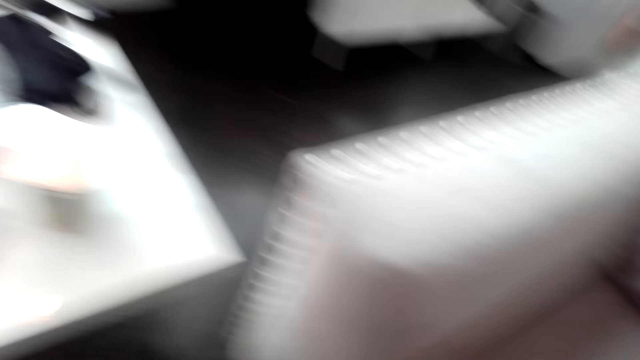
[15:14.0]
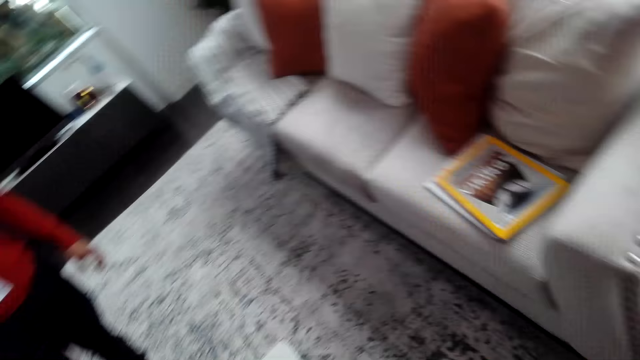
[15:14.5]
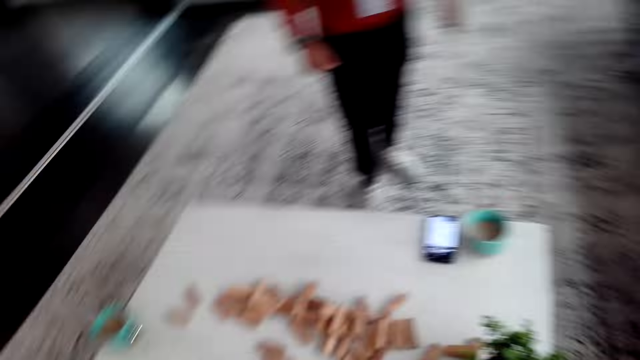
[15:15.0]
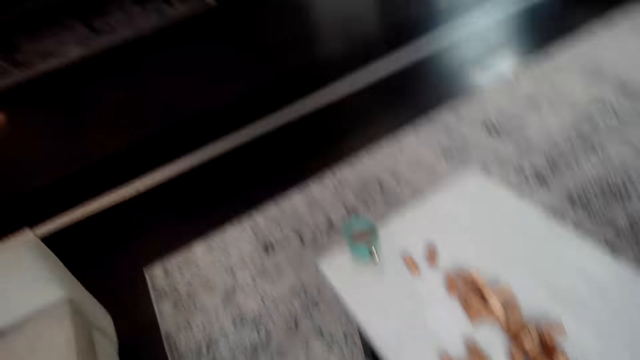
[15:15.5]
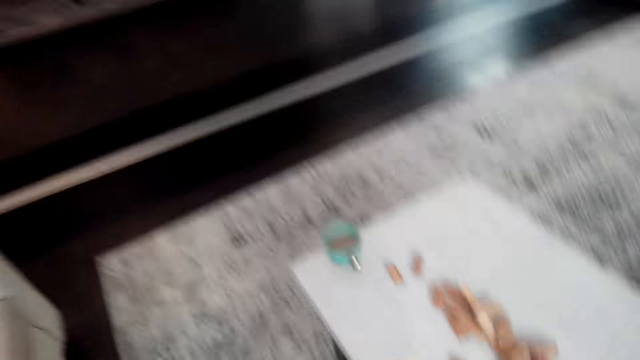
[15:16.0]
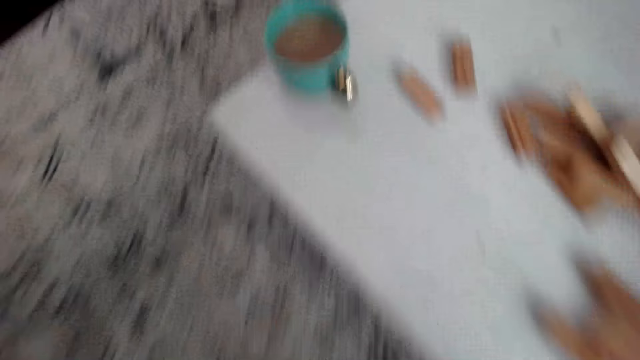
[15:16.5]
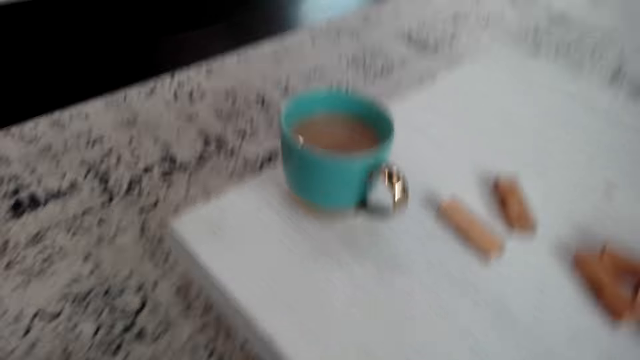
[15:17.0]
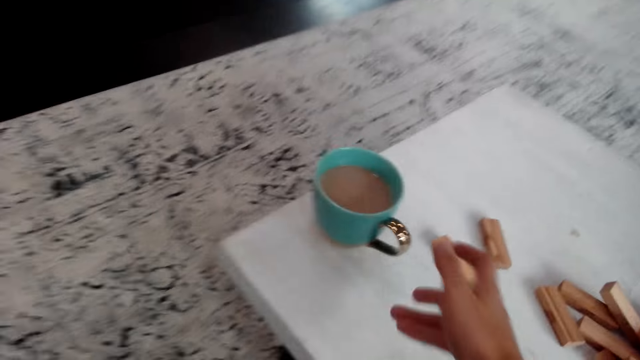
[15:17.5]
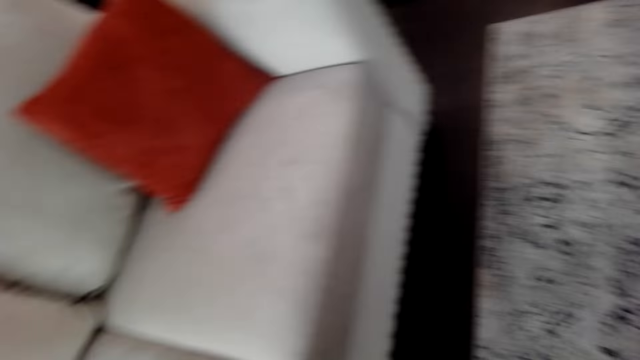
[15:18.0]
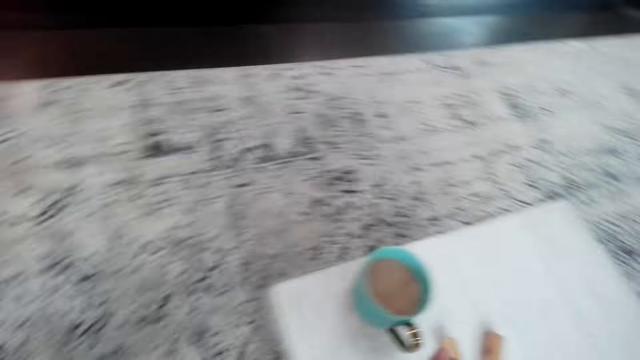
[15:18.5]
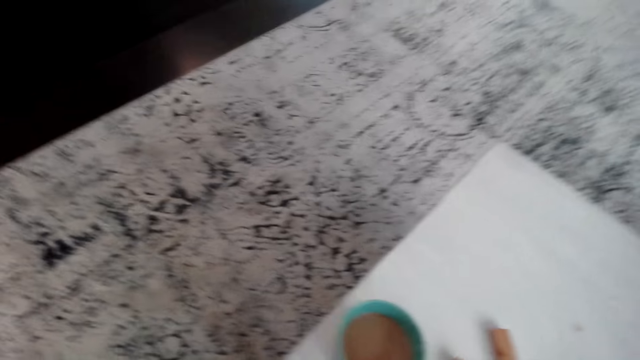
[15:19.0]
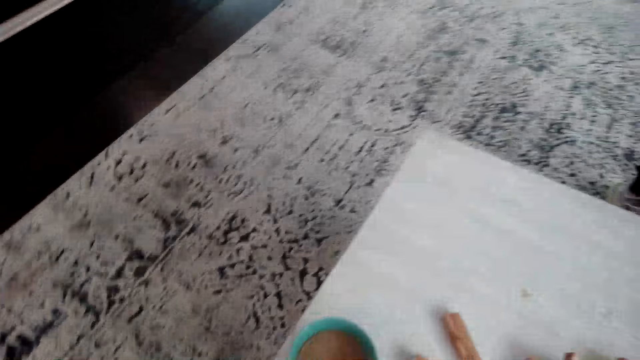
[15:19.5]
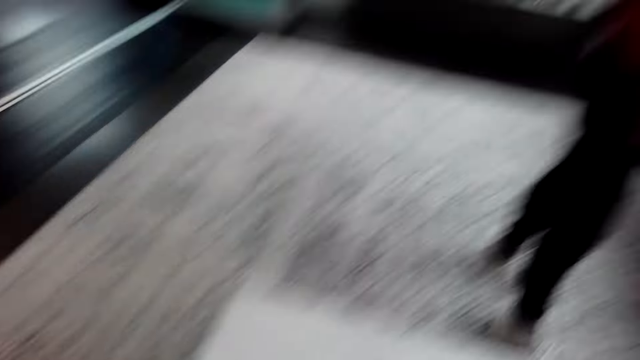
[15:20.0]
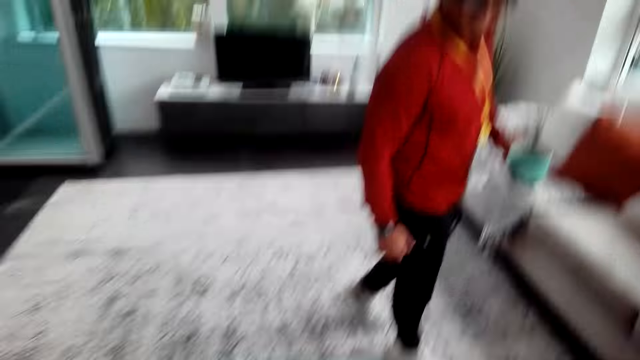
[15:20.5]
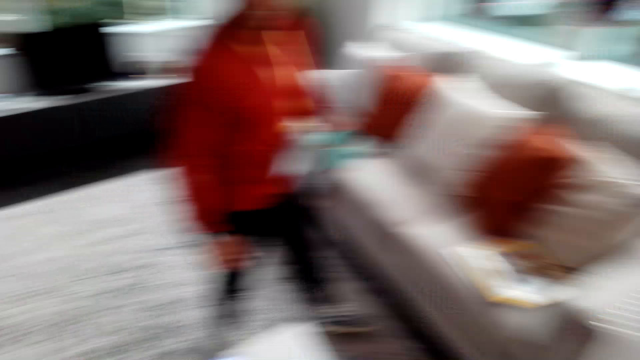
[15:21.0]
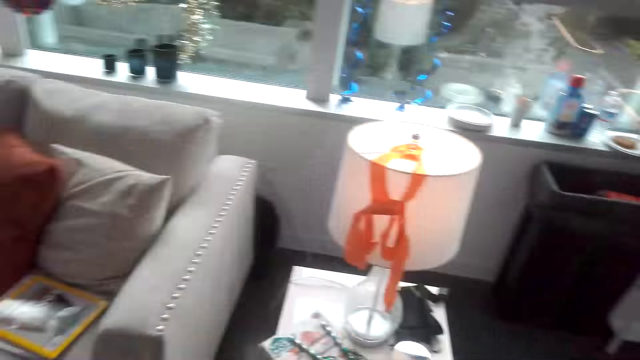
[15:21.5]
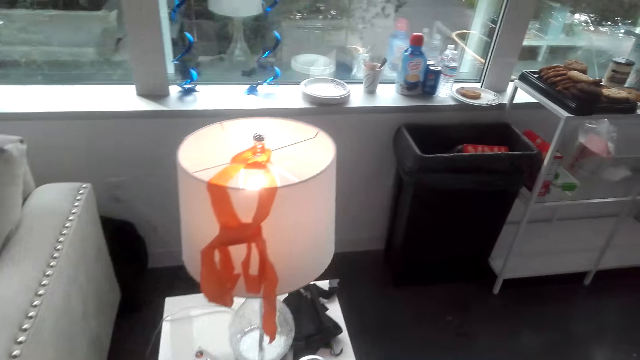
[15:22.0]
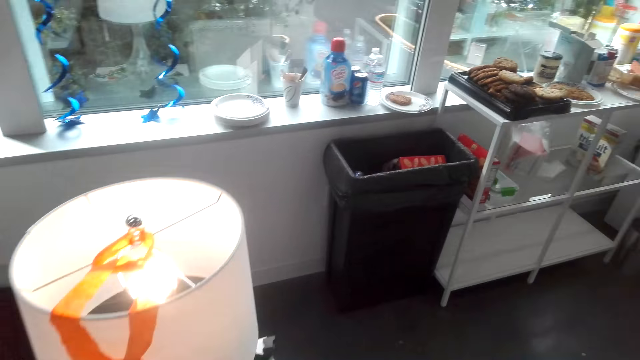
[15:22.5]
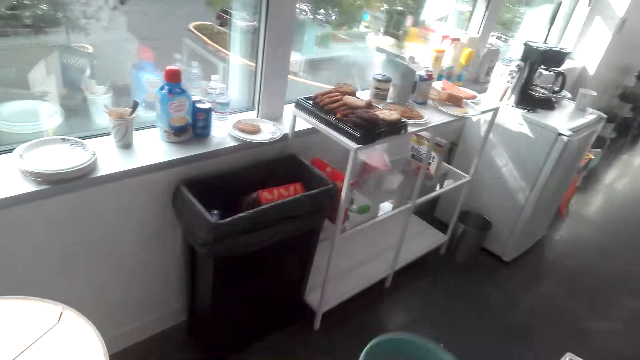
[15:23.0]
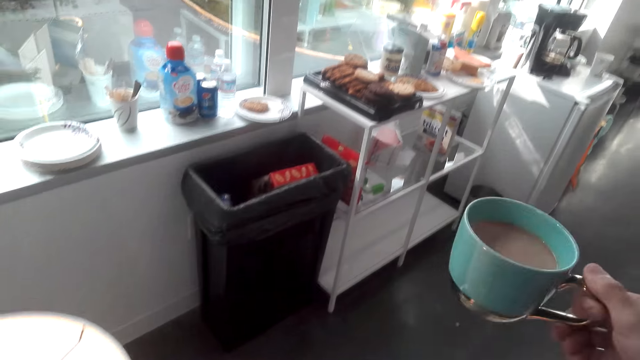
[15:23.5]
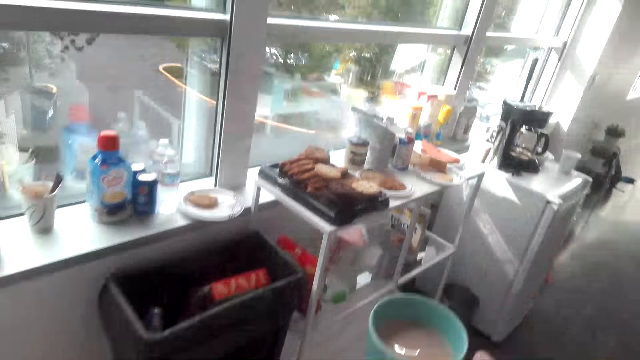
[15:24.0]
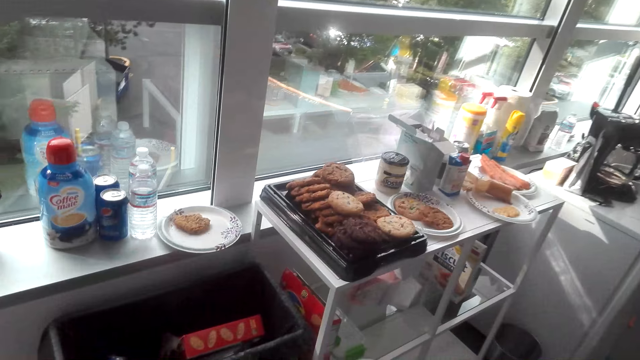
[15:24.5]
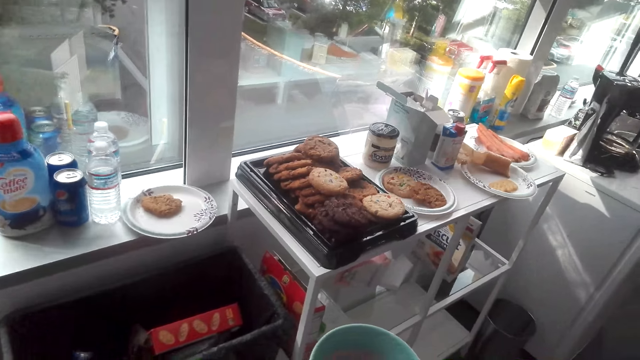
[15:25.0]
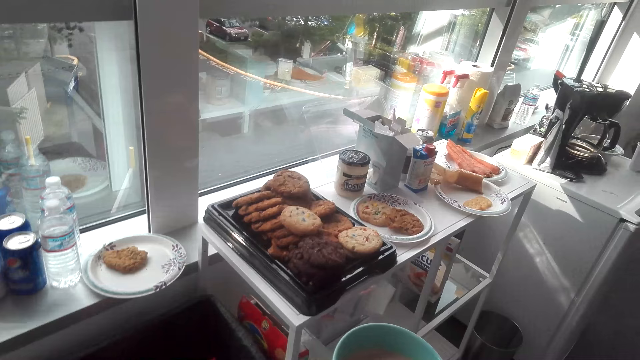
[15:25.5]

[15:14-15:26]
The camera wearer moves around. He looks around the house. He stretches his hand towards the cup. He takes the cup of coffee. A man walks around. The camera wearer walks away from the table. The man holds the cup and walks away from the table. The camera wearer holds the cup.

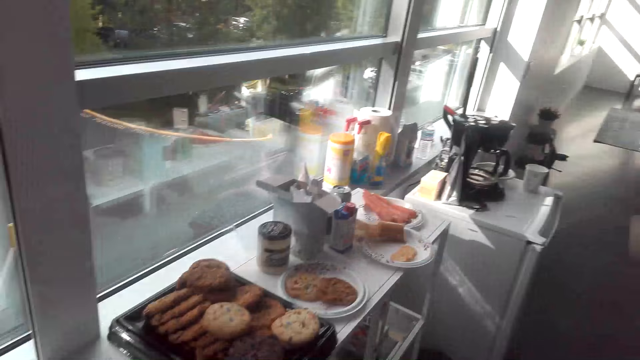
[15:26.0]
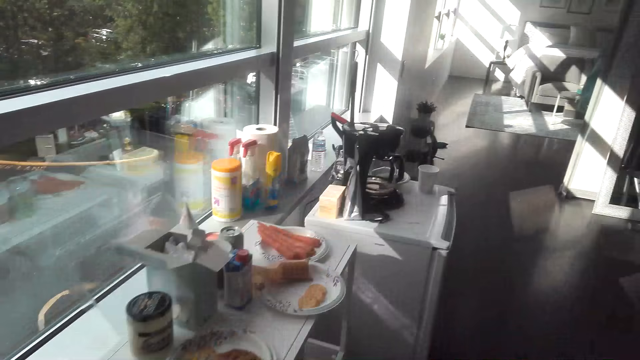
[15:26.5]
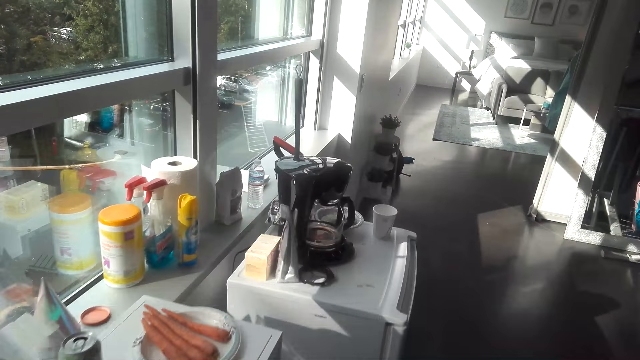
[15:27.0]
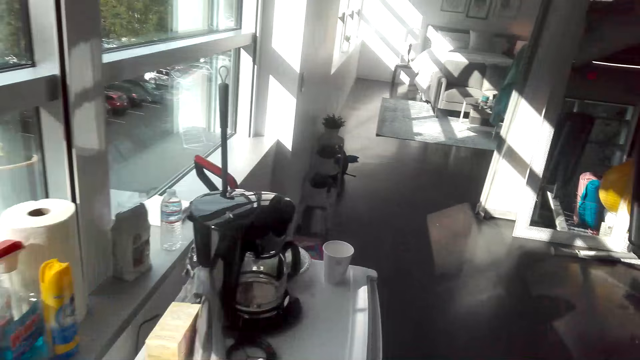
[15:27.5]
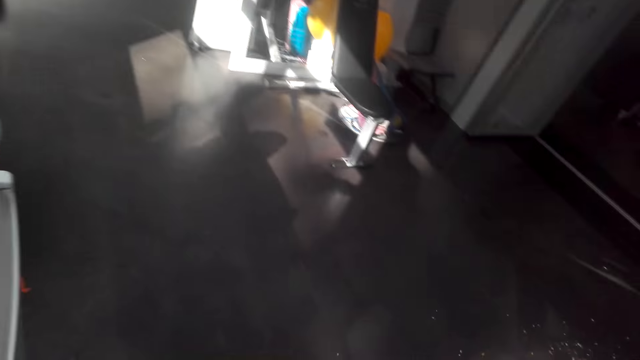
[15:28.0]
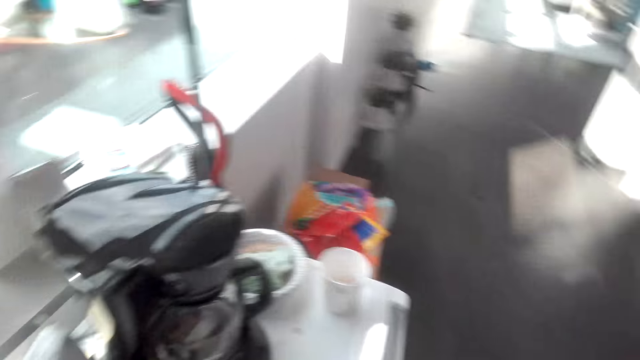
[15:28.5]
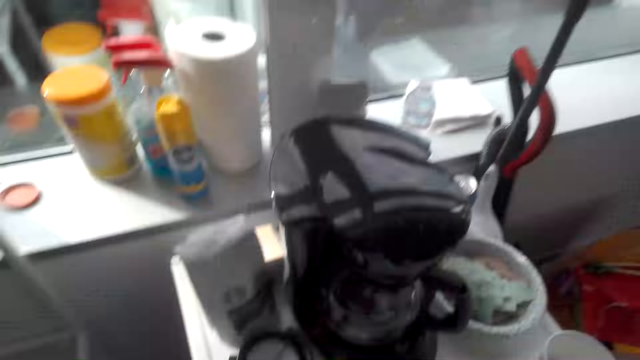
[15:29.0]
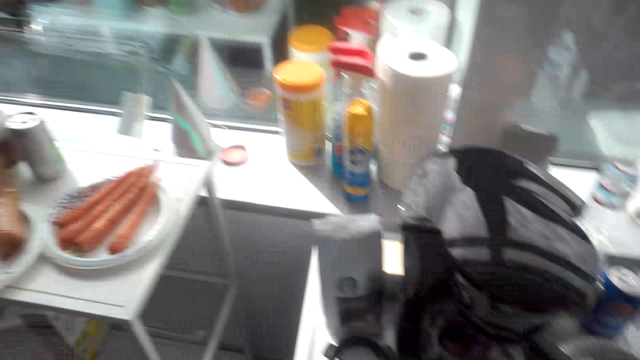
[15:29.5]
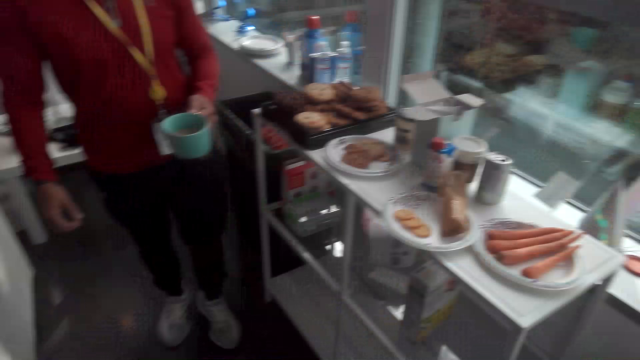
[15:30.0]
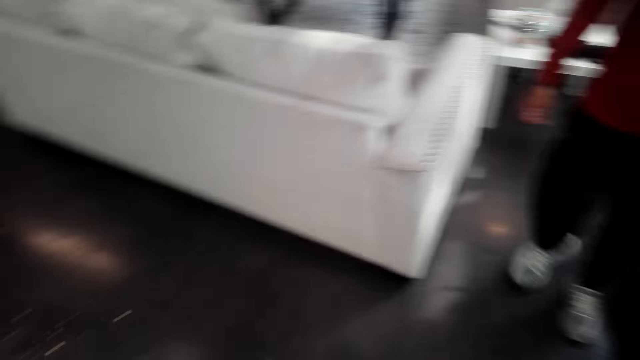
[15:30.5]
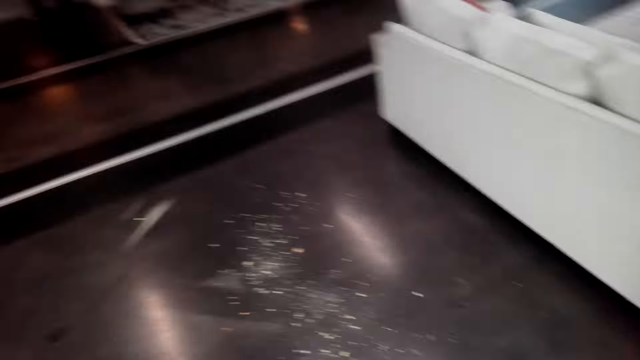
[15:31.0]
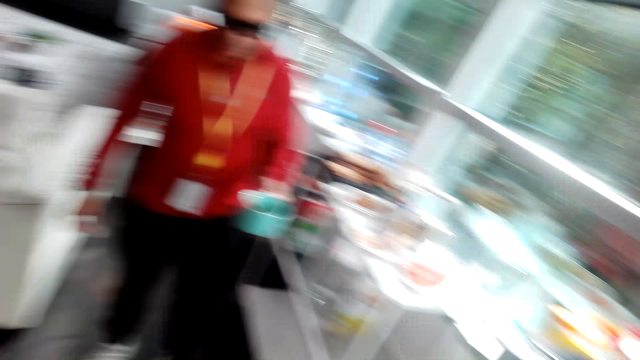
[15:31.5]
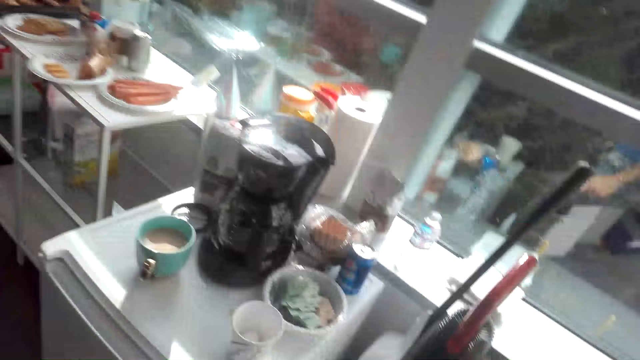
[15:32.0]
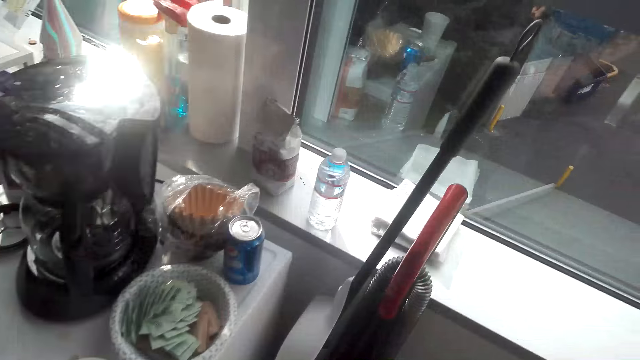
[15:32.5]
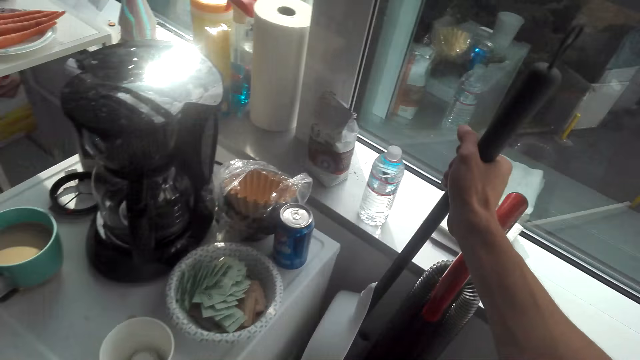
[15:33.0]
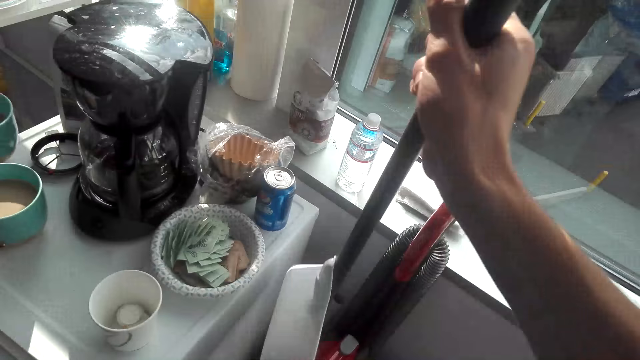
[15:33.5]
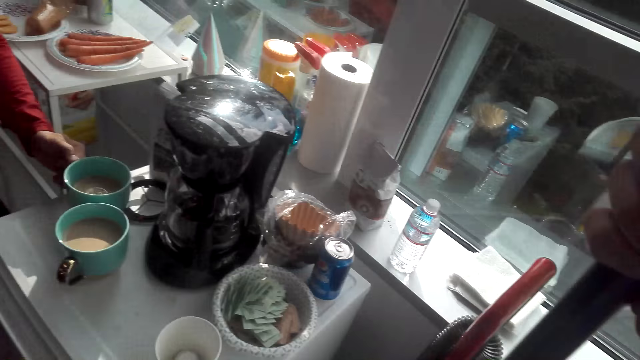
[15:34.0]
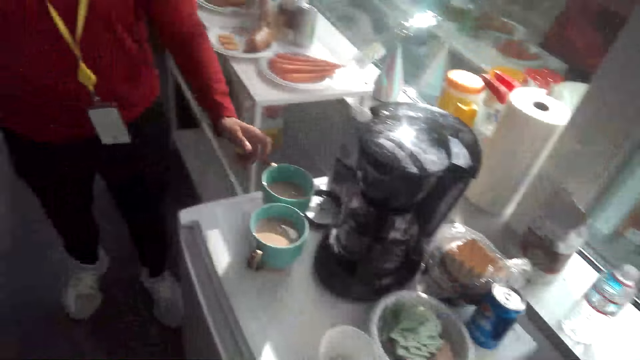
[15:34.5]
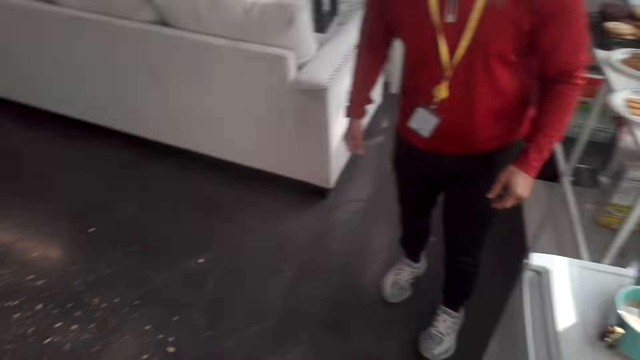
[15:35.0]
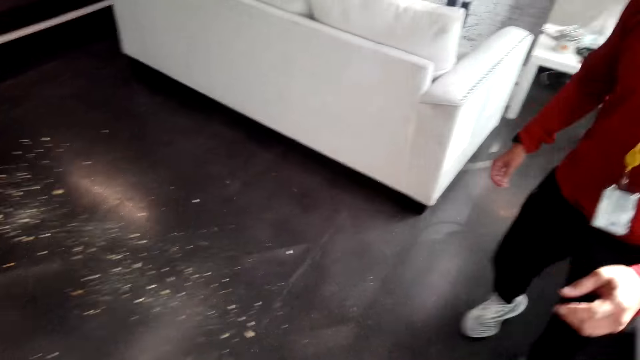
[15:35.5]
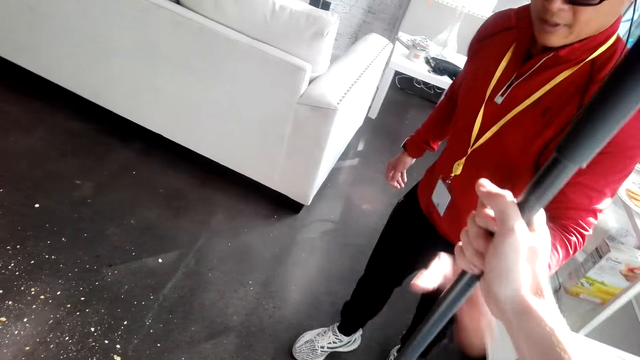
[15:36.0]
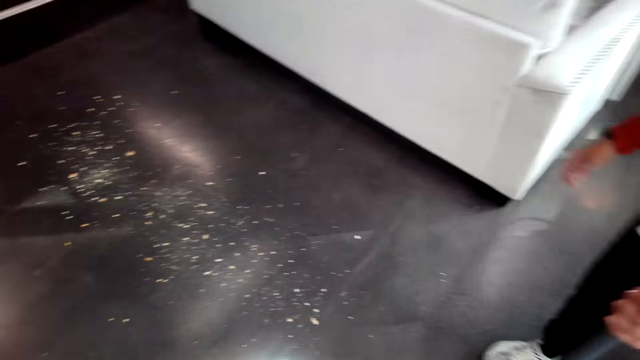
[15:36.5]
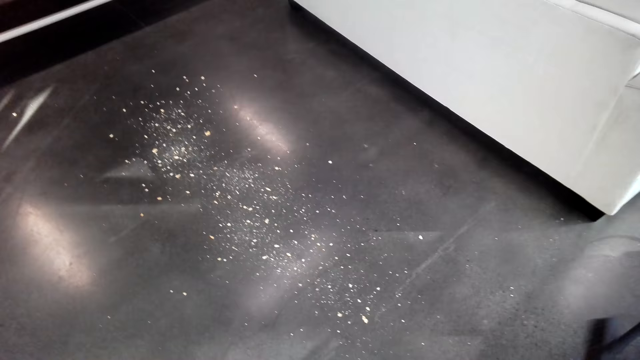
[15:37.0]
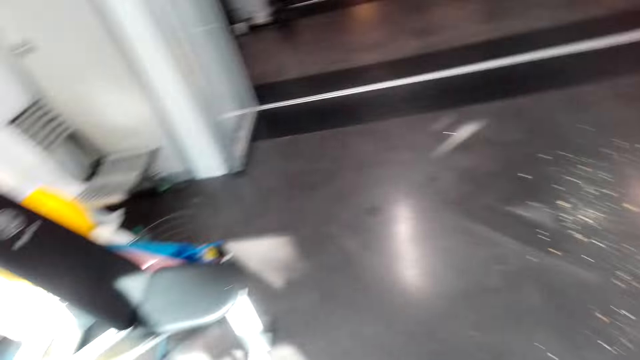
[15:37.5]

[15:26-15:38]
The camera wearer walks beside the window. They look around the house. They walk around. They hold the broom. They take the broom. A man puts the cup on the table. The man stretches his hand towards the camera wearer. The man holds the broom. The man takes the broom from the camera wearer.
